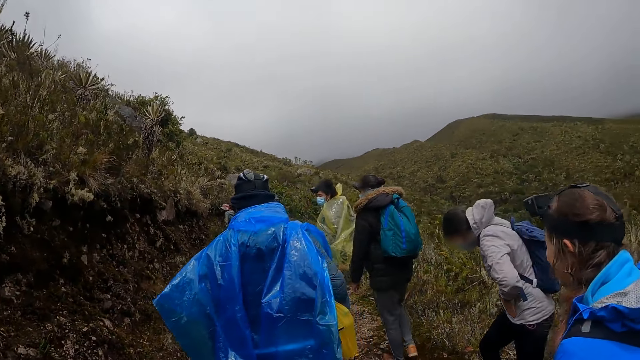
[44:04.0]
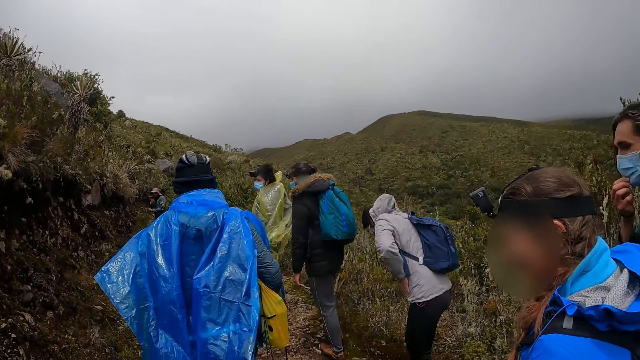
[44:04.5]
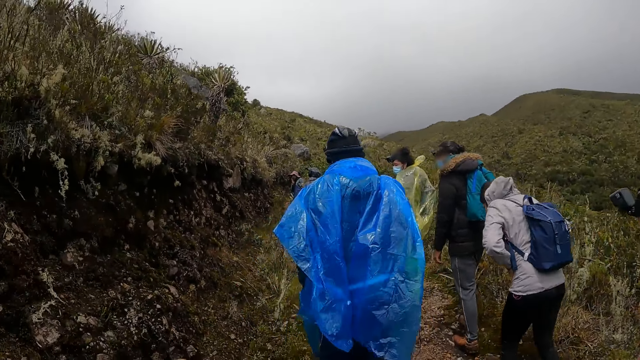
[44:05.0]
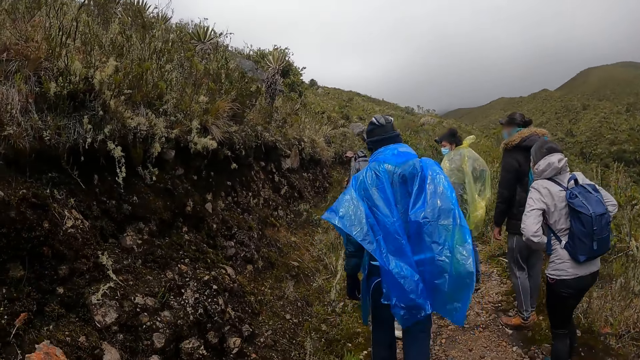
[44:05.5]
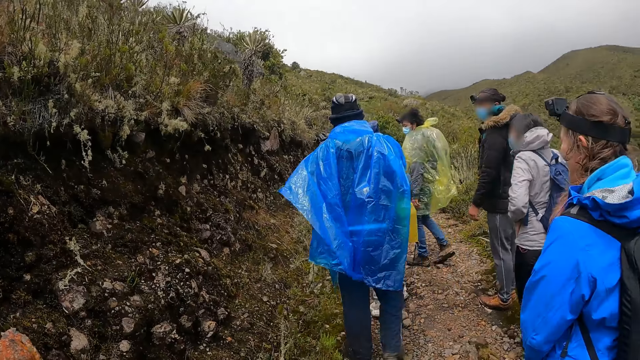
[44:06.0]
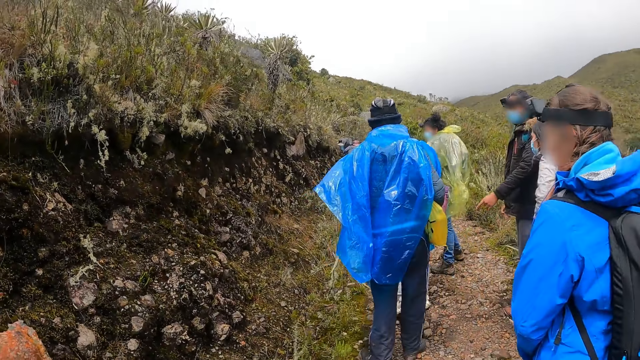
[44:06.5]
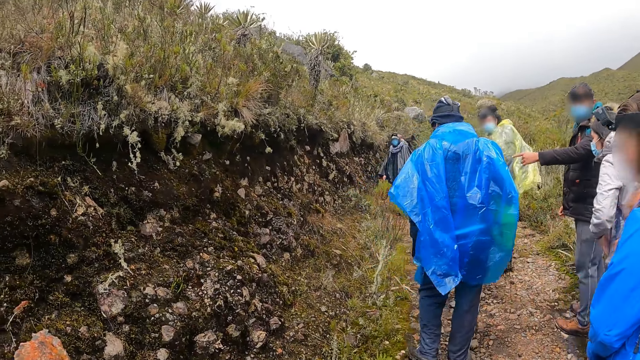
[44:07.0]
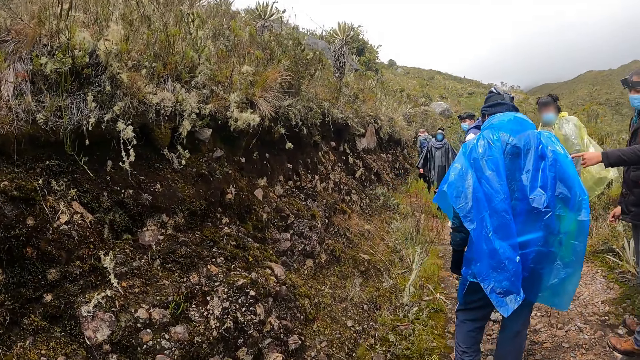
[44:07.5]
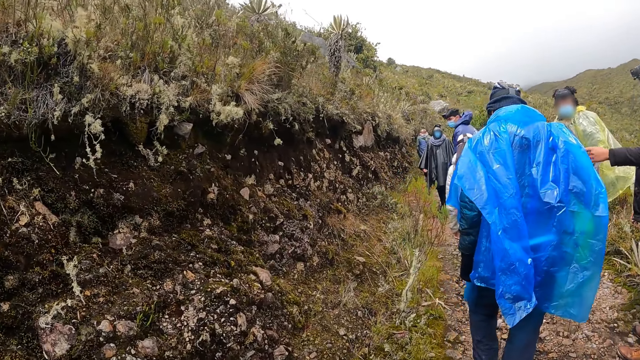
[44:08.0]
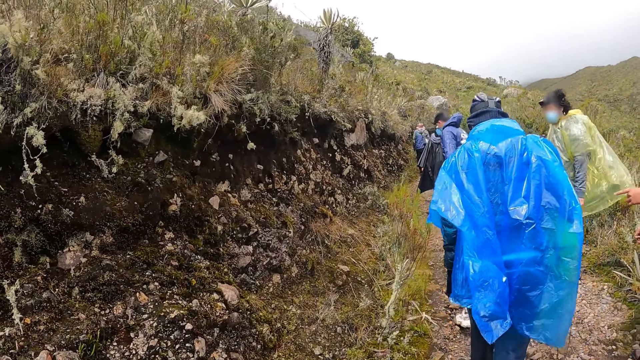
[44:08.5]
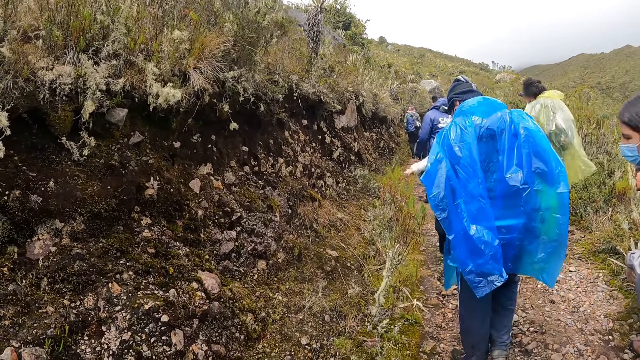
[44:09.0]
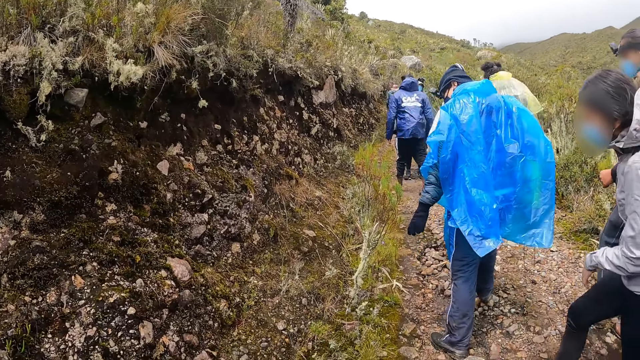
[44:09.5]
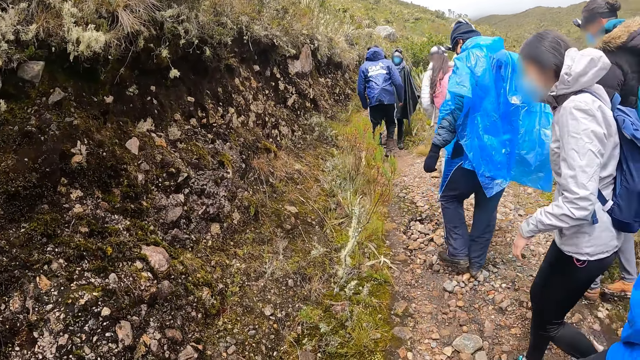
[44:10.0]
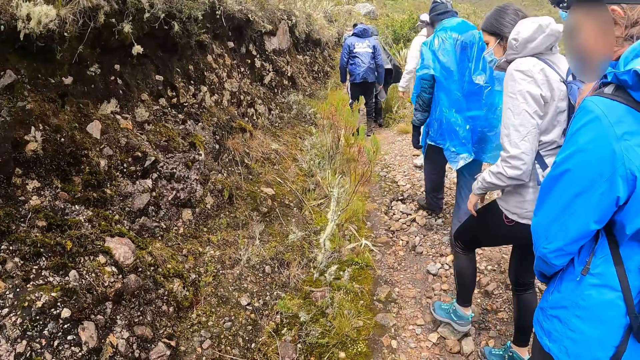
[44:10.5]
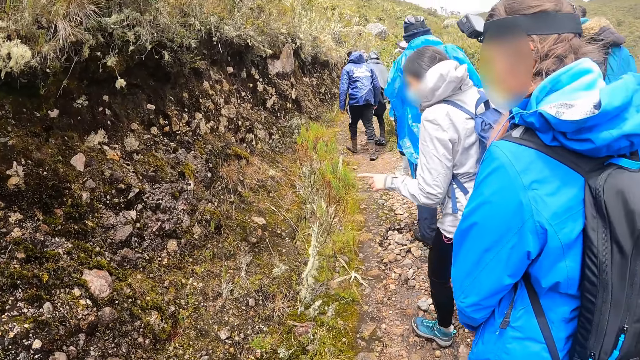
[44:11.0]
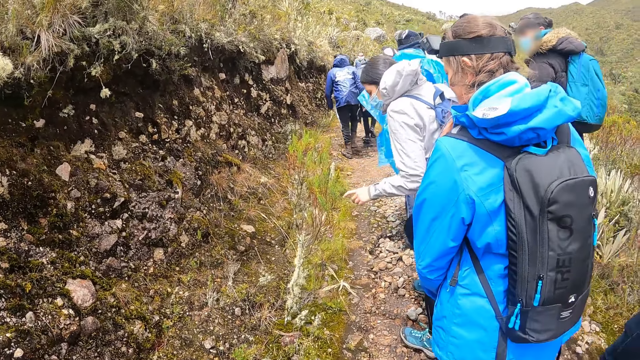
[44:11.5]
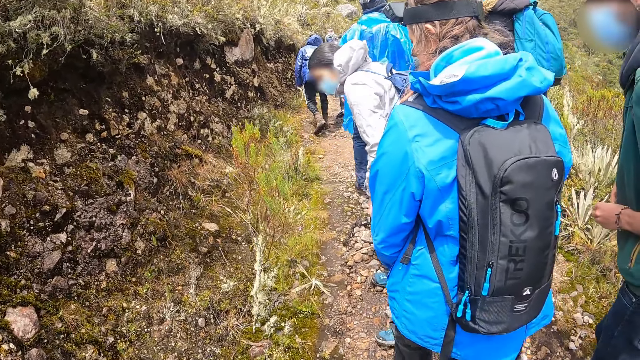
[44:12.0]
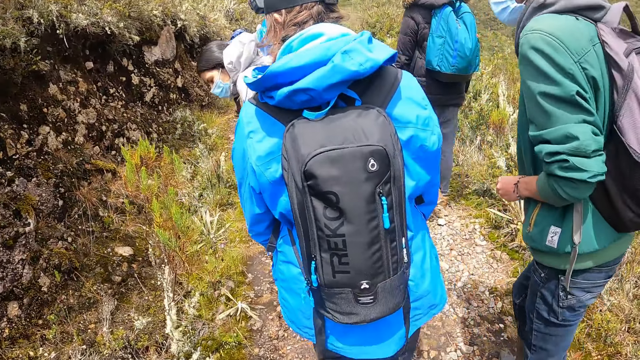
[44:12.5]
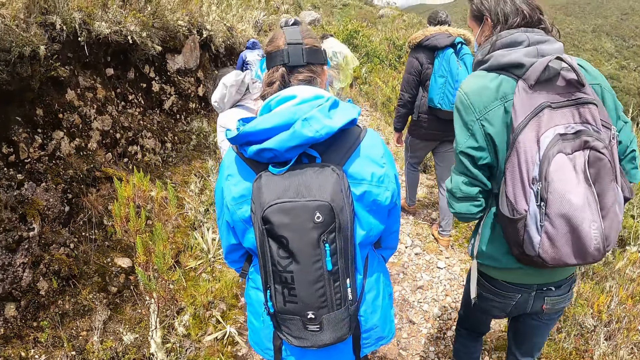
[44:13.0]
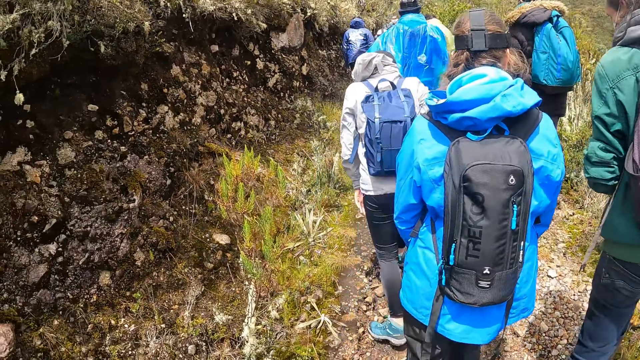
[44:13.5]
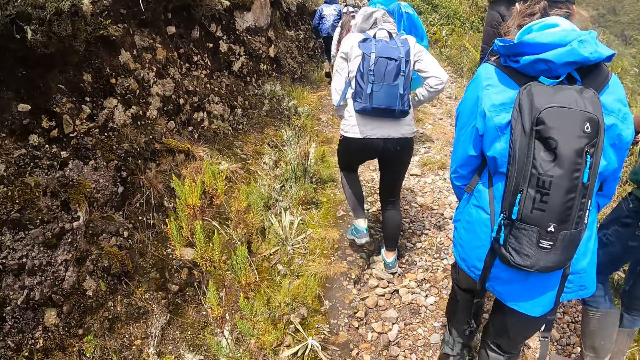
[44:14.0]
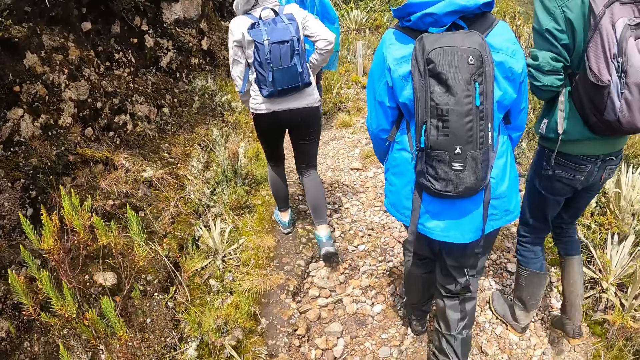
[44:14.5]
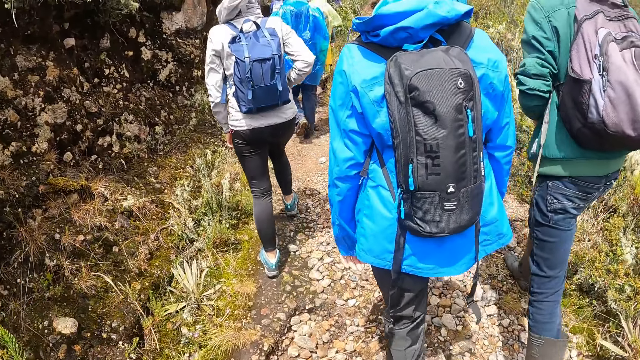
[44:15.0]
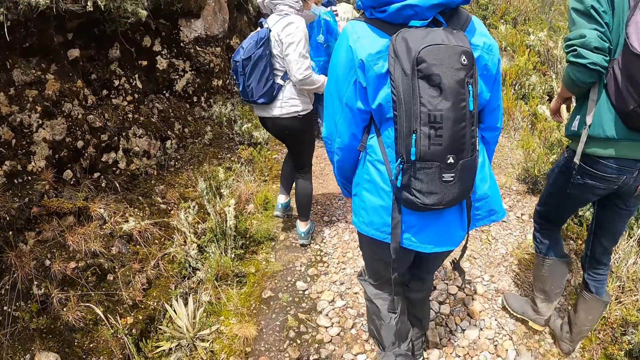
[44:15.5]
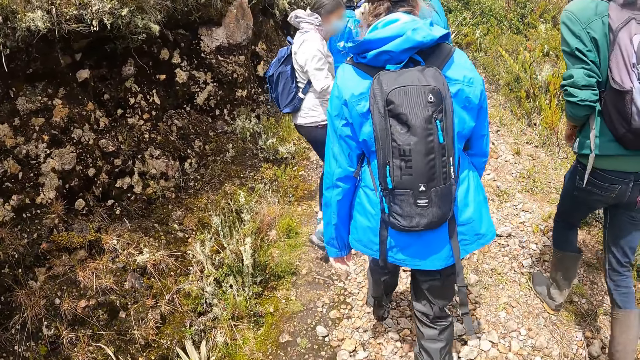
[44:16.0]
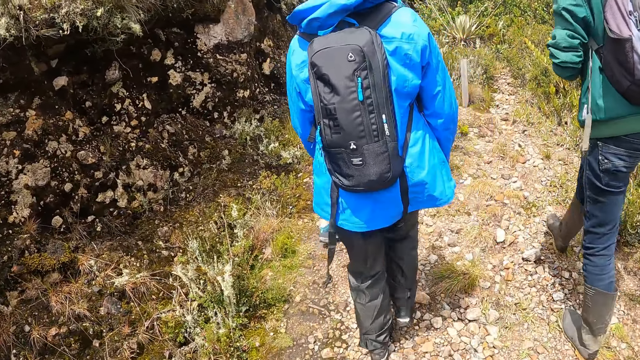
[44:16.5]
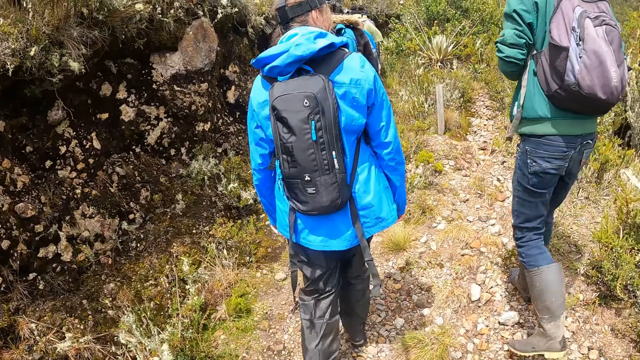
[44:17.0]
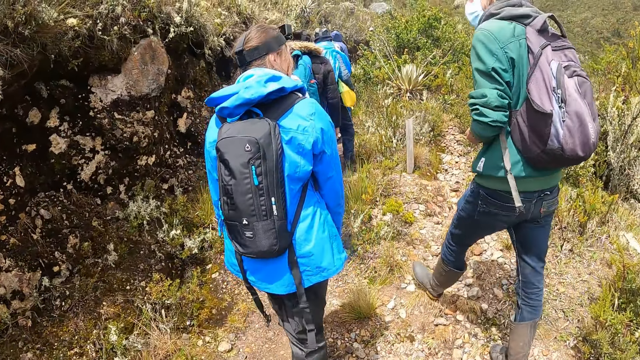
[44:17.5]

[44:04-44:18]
A woman touches a tree. The camera wearer walks around the mountain.

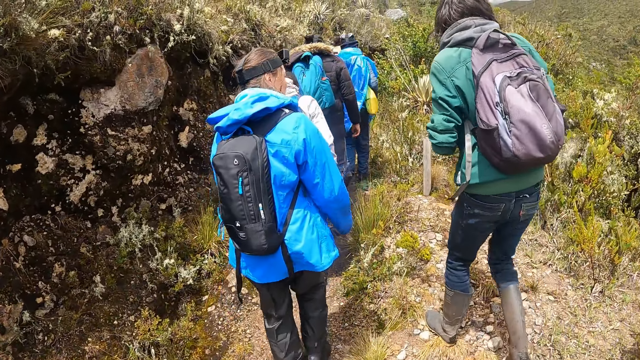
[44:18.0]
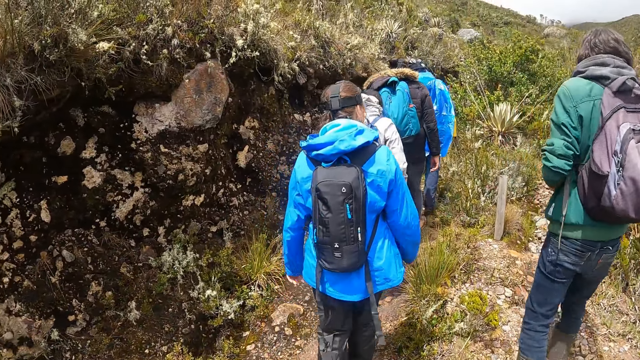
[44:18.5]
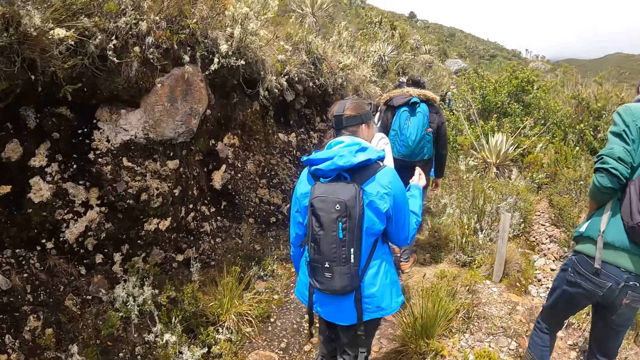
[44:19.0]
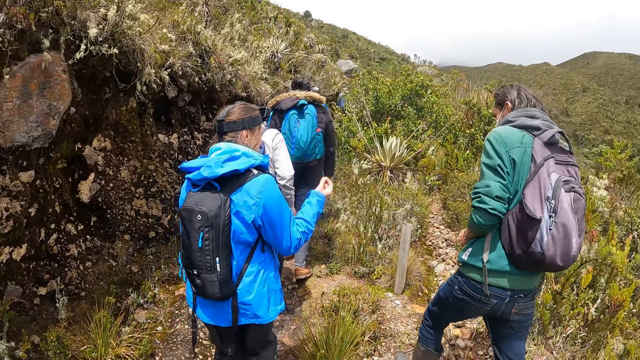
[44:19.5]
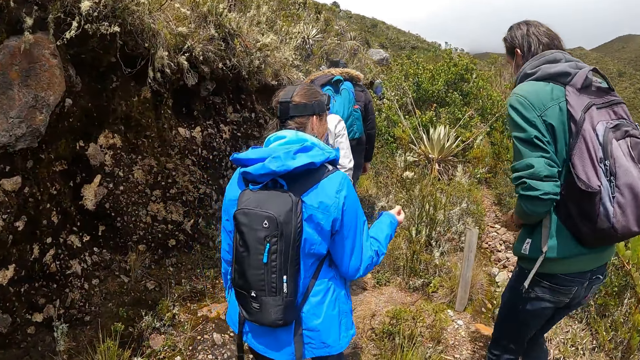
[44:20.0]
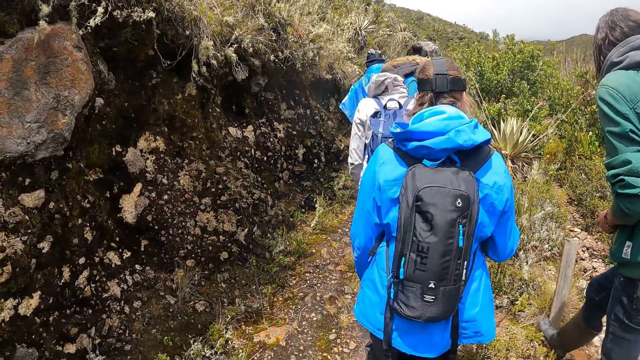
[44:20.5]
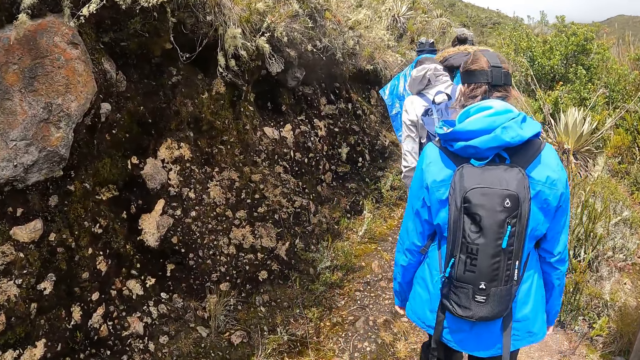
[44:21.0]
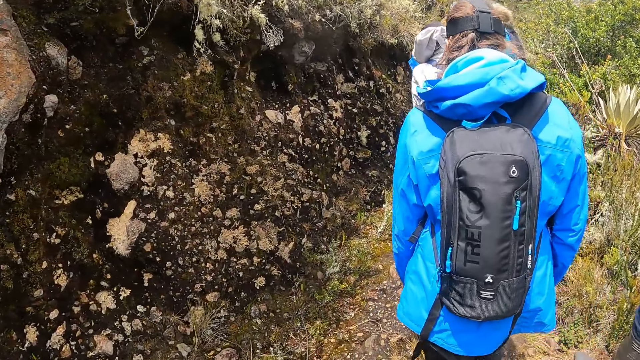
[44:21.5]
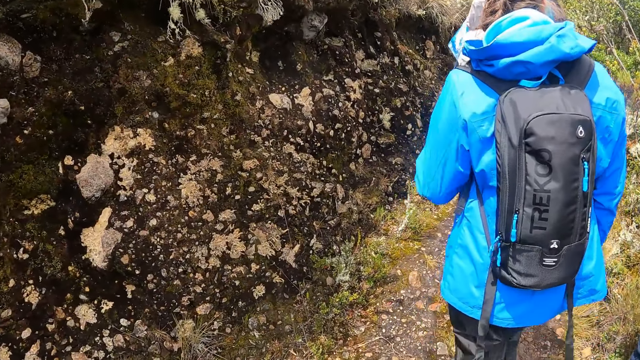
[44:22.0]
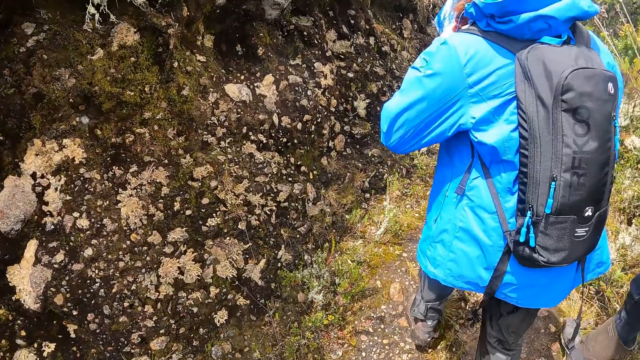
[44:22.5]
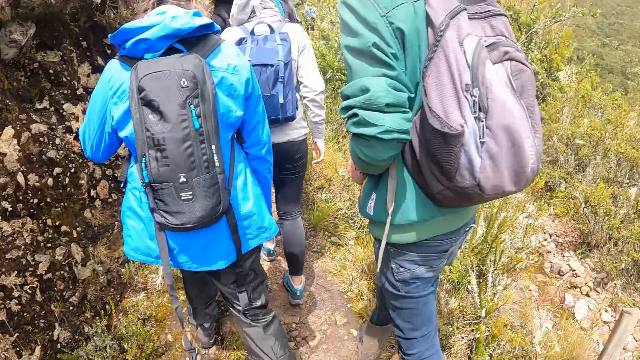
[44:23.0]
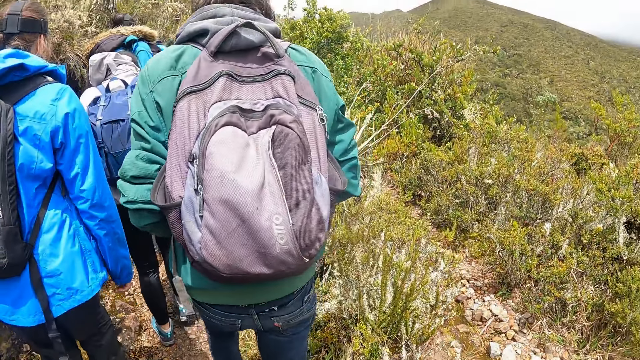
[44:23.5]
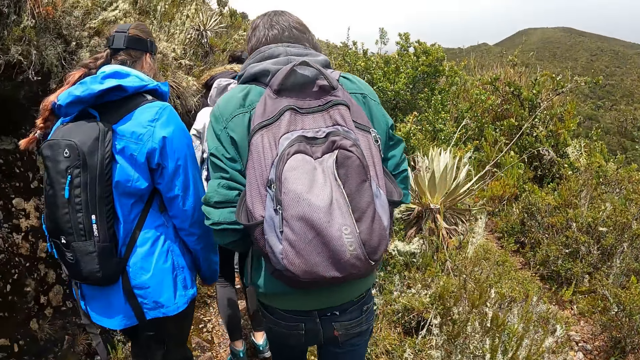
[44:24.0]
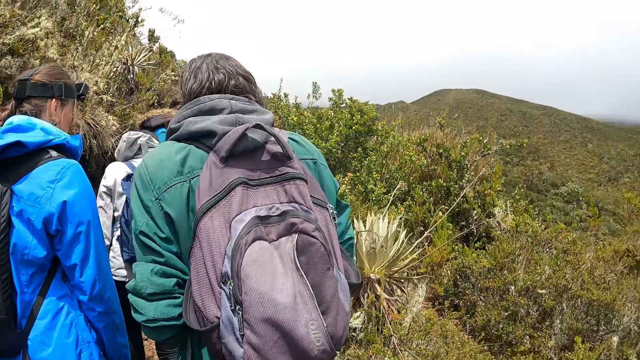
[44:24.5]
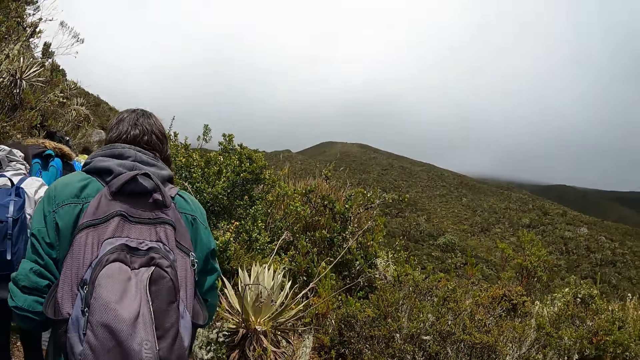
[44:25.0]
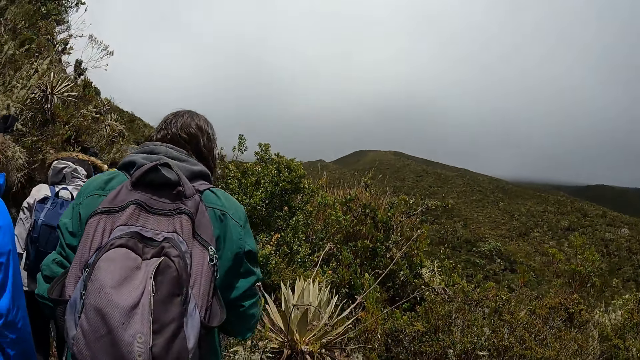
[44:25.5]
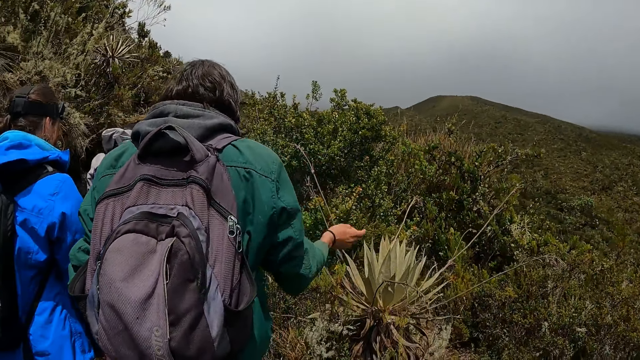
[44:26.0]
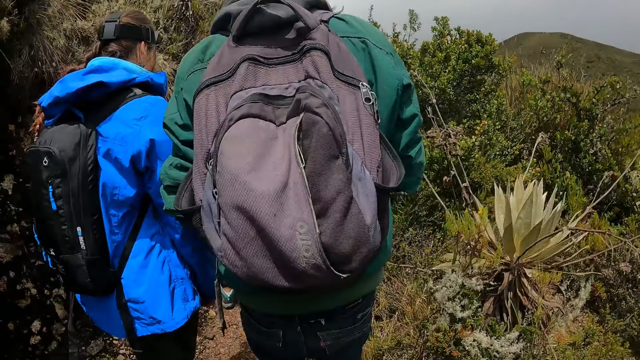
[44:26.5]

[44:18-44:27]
A woman talks to a man. The camera wearer walks around the mountain.
